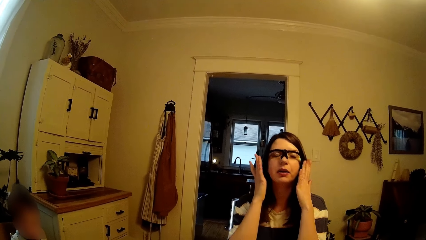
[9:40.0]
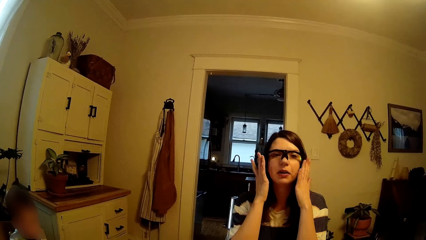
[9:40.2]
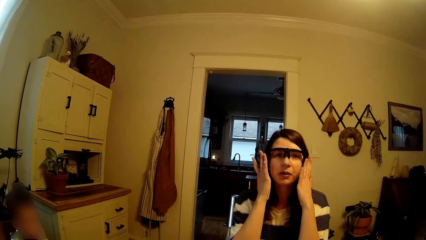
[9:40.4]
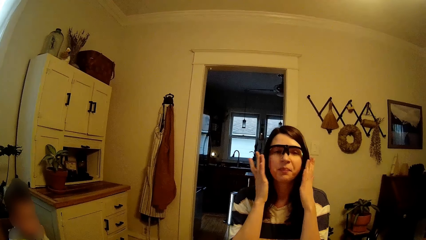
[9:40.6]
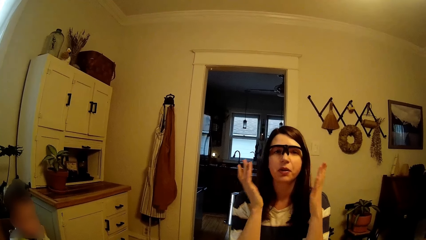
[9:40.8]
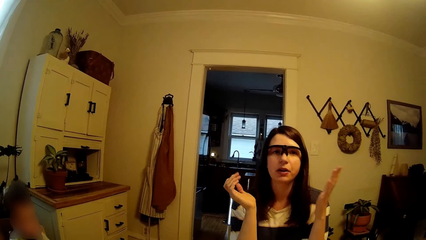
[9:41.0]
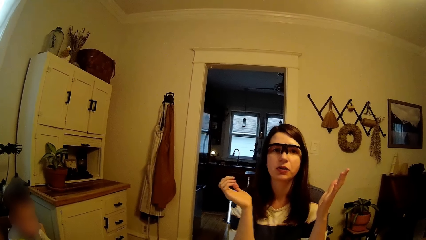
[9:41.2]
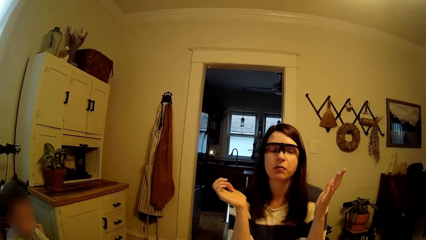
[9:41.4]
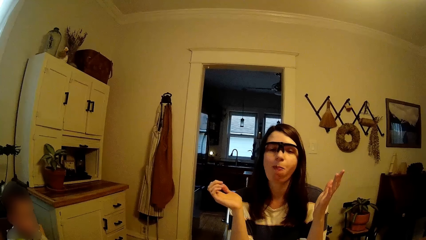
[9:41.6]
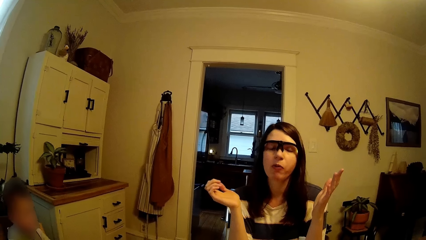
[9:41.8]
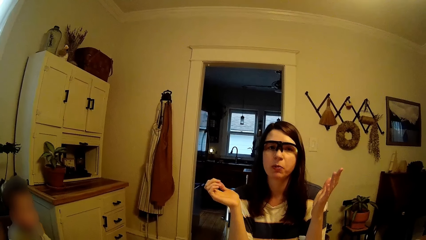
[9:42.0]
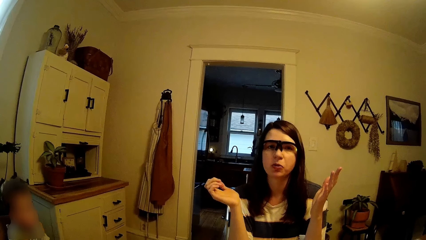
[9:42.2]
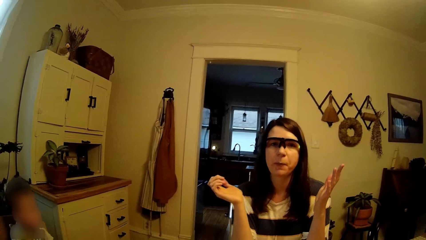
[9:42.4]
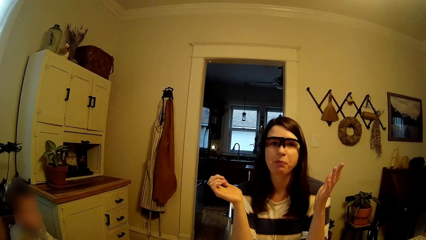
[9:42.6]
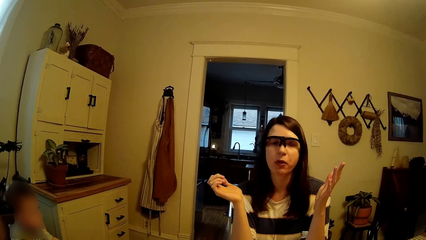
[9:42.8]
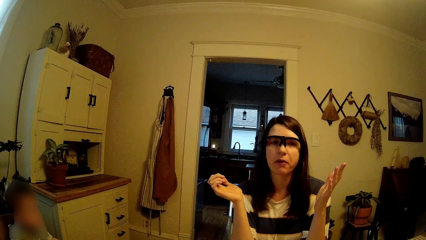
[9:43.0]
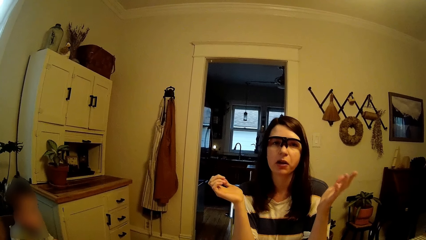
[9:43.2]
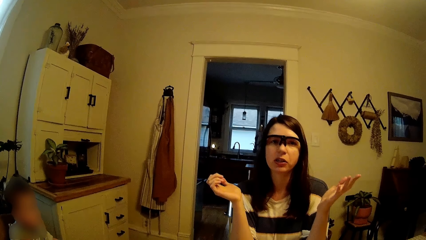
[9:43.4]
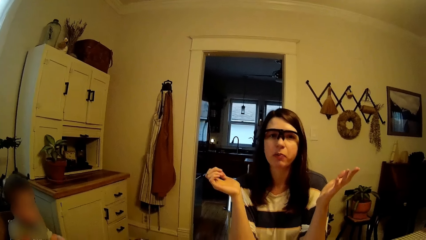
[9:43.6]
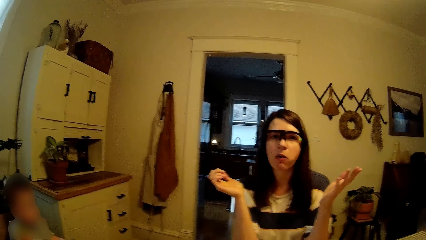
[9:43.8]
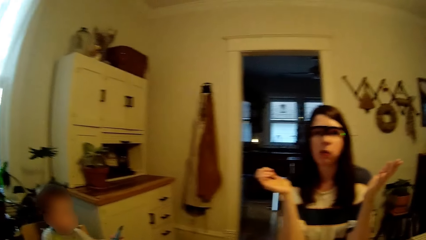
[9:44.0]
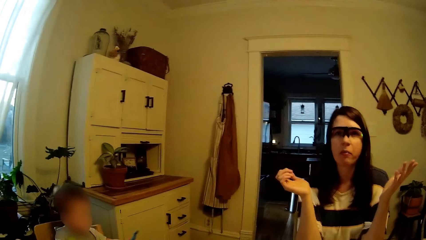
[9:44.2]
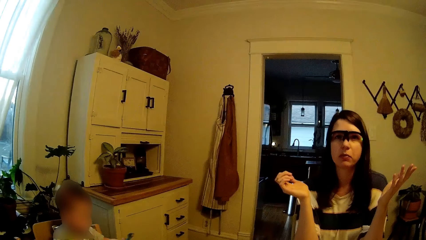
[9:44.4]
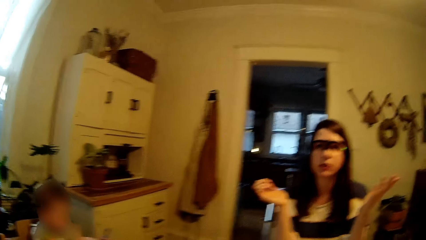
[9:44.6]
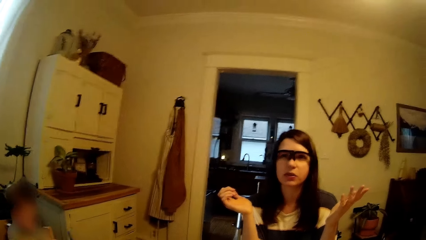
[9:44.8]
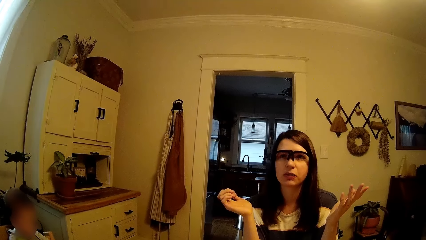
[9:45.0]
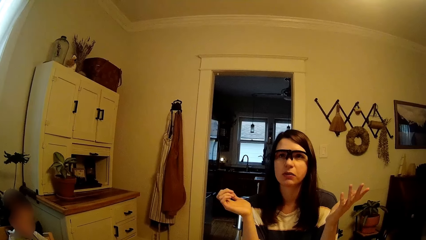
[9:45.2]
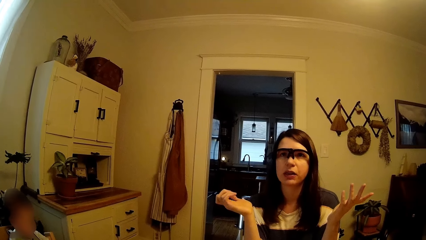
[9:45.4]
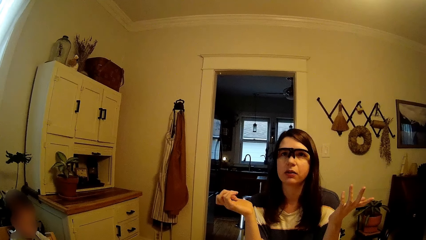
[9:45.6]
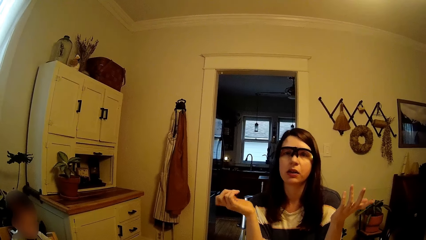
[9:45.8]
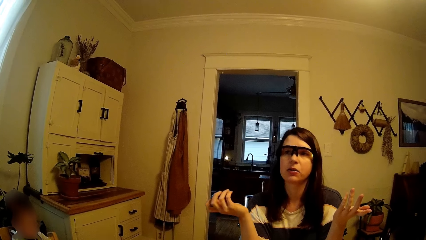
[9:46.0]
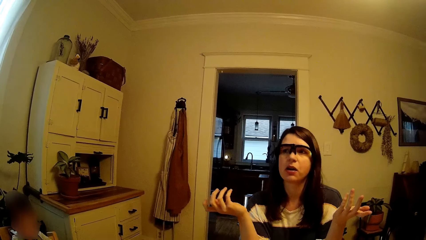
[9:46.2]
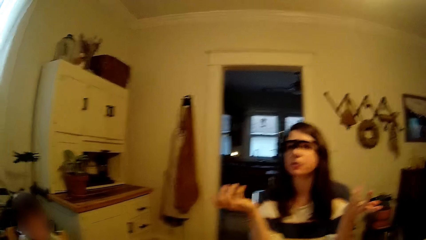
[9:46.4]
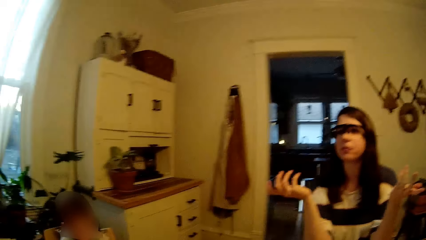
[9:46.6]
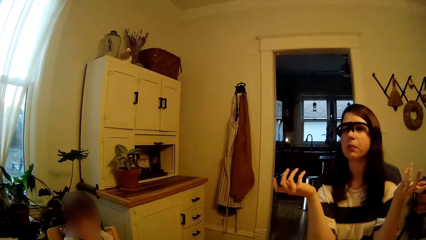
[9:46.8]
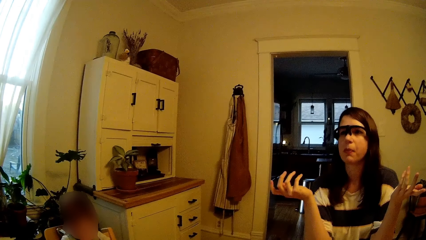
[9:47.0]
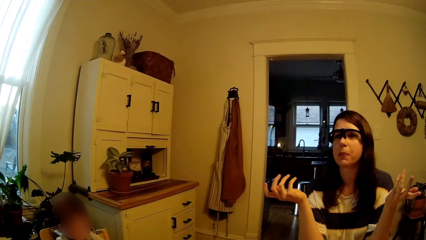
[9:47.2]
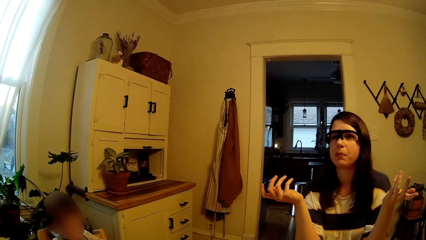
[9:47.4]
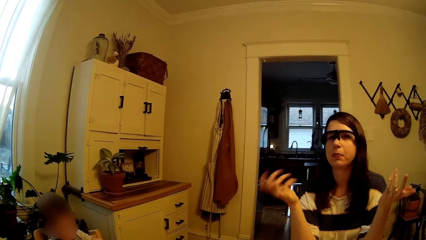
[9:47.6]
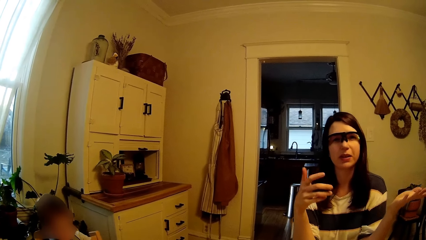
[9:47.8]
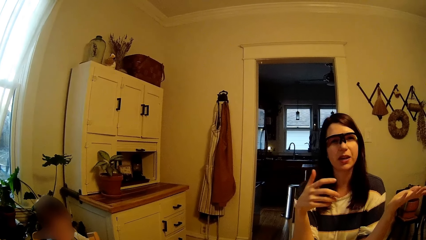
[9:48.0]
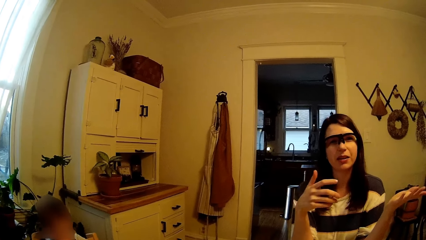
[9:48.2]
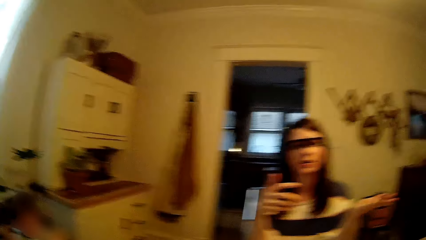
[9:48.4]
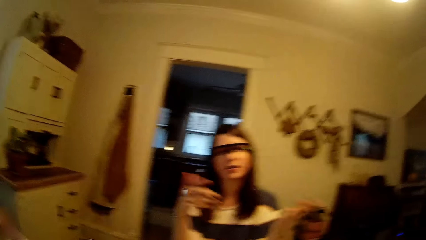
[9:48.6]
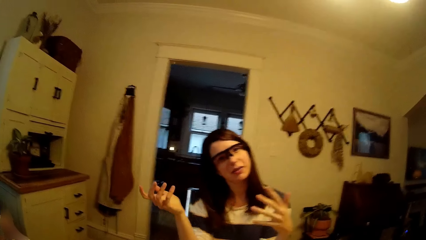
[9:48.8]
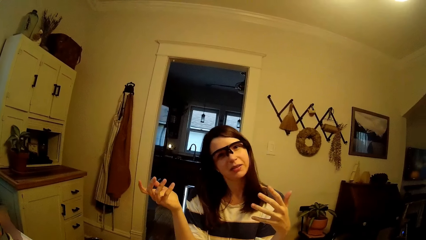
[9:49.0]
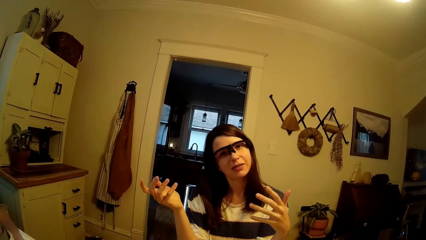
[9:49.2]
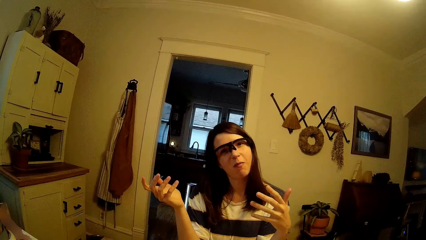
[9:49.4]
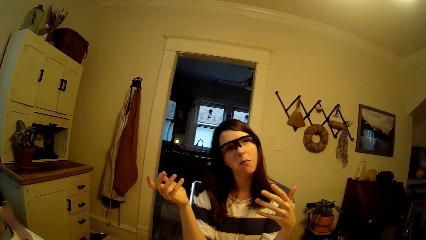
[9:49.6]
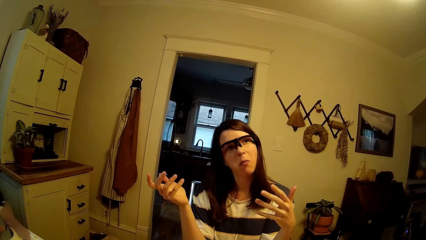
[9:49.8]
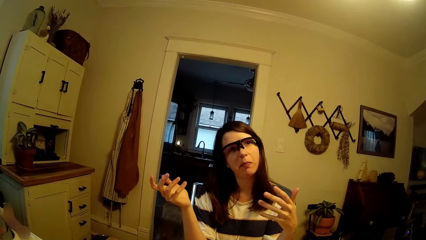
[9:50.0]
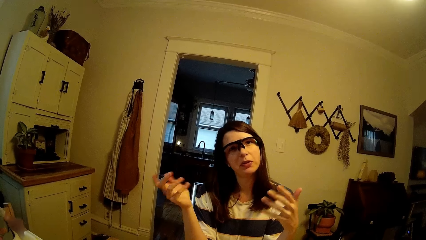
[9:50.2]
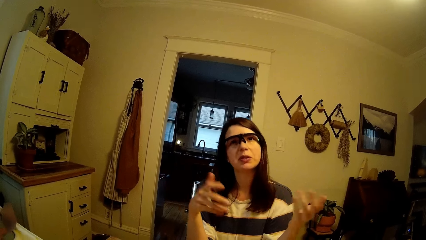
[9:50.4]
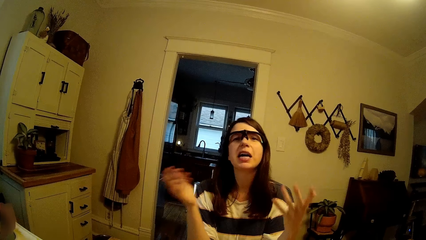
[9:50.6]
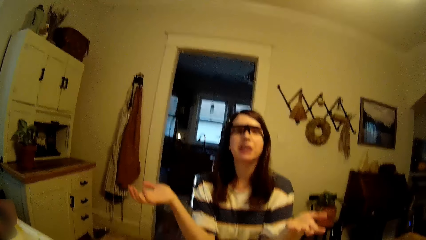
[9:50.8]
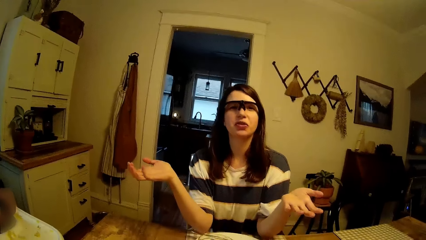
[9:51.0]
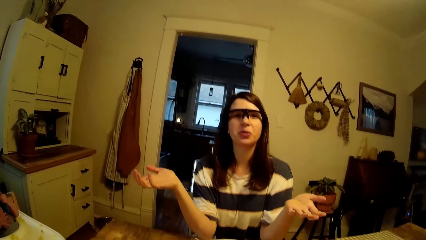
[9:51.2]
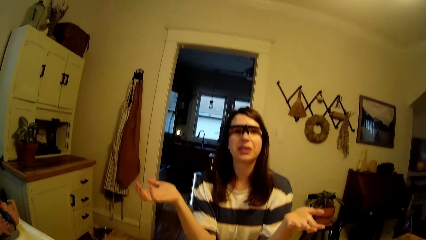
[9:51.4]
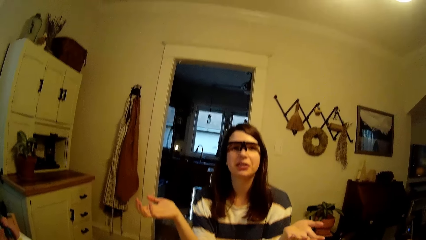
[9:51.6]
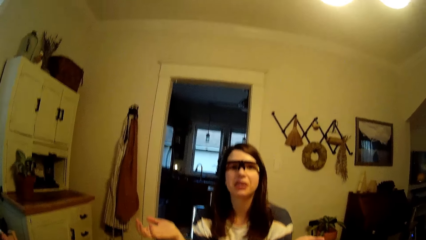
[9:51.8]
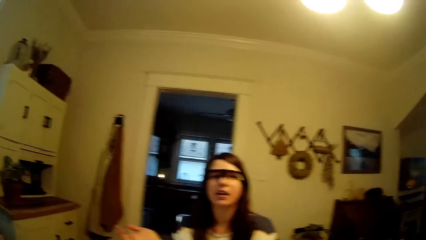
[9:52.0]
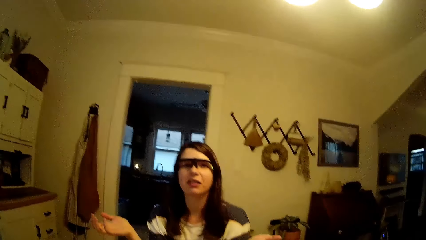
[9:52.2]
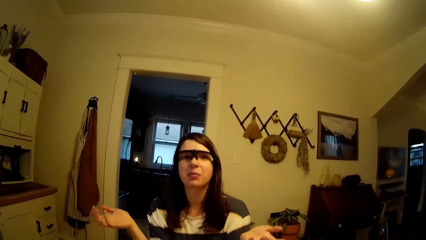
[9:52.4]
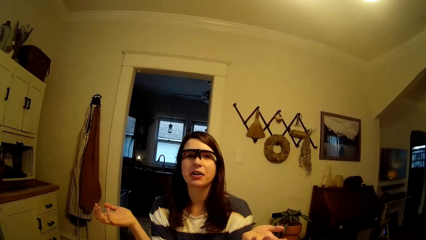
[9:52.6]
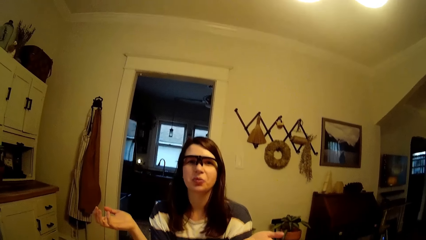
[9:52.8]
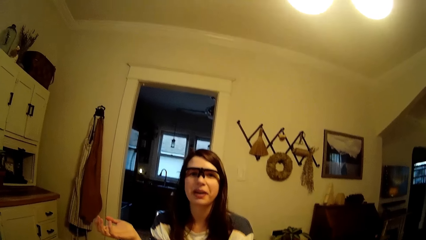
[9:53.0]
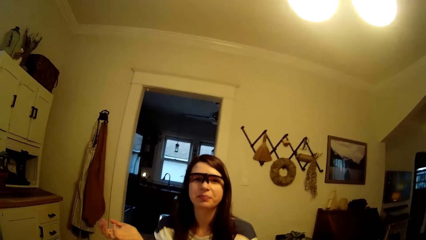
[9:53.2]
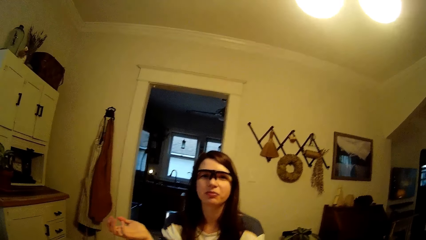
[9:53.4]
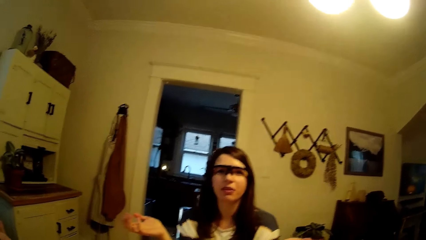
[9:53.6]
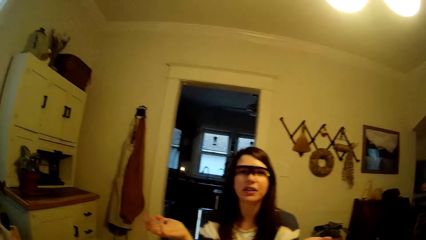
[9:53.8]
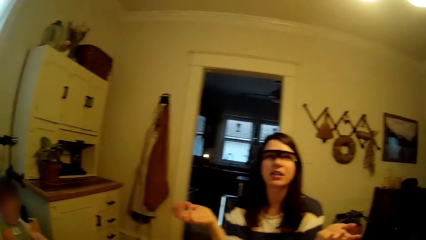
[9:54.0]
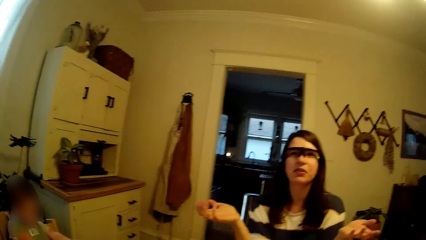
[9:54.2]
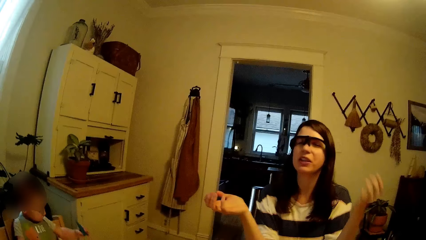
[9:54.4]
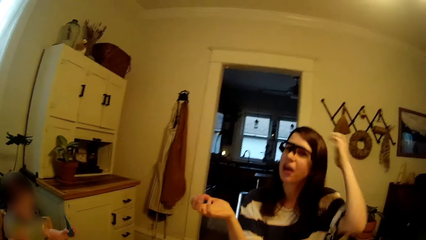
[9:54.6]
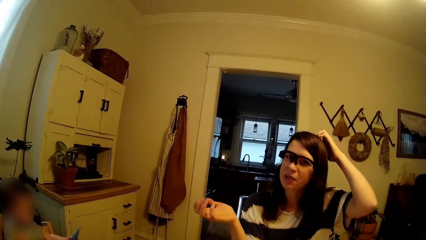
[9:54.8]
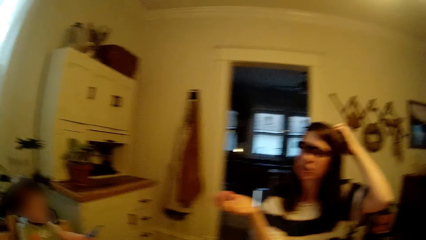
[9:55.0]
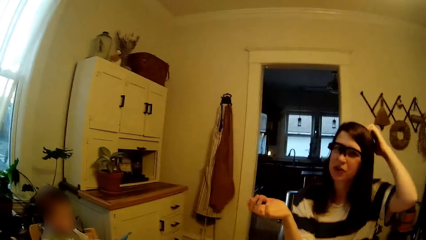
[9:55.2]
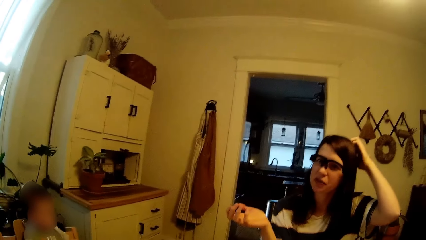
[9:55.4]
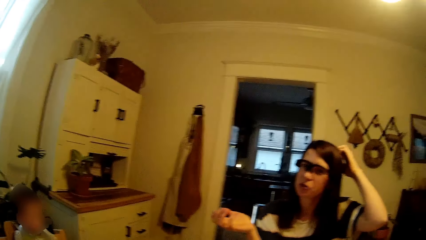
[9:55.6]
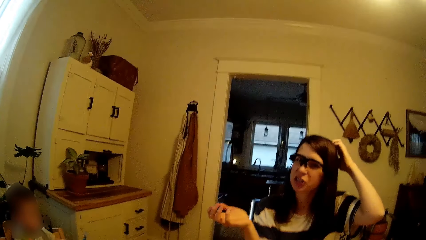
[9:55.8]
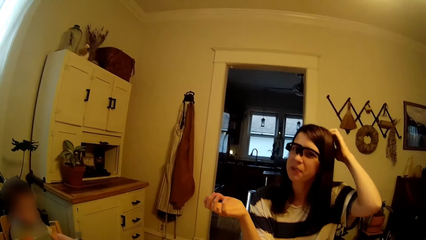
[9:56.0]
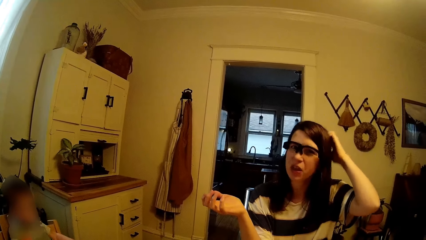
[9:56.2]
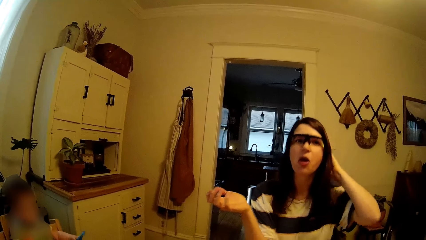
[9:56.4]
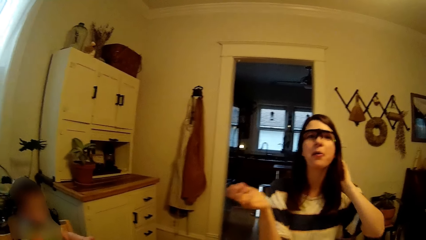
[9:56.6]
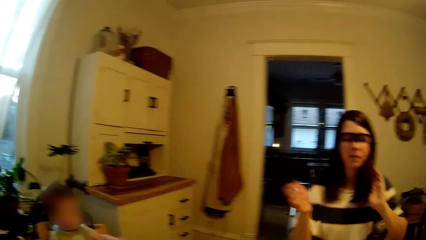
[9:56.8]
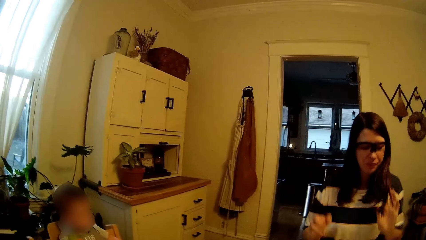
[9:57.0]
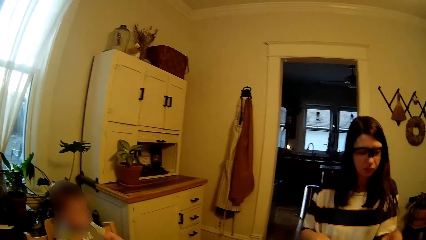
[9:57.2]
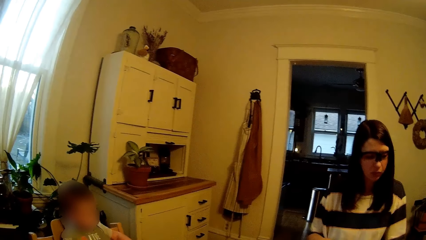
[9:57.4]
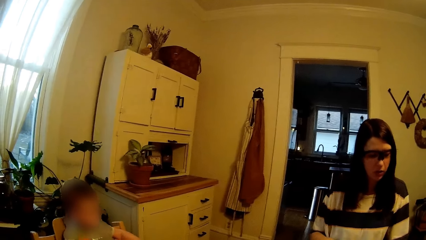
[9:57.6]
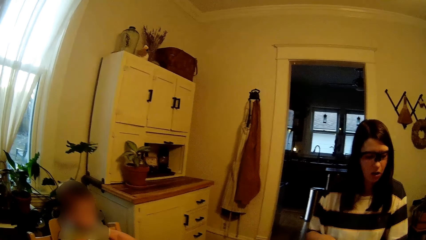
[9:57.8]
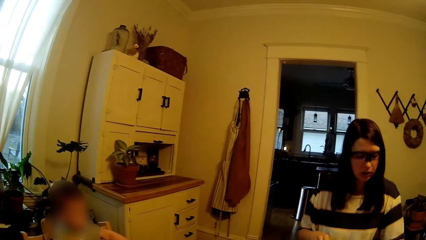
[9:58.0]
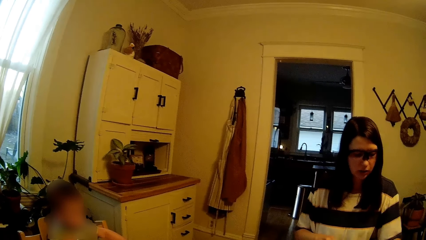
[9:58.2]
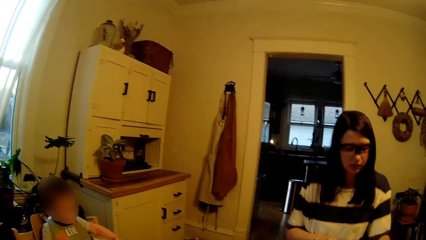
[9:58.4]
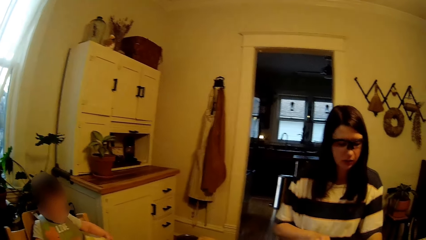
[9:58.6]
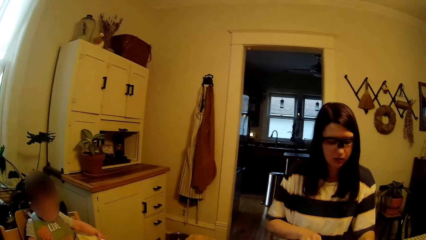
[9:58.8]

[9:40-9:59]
The woman adjusts her eyeglasses with both hands, talks with the camera wearer, moves the hands, talks with the camera wearer and moves the hands. The camera wearer looks around. The woman moves the hands, talks with the camera wearer, moves the hands and scratches the head. The camera wearer talks with the woman.
